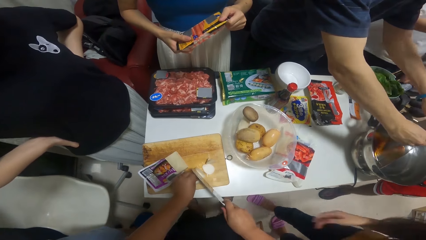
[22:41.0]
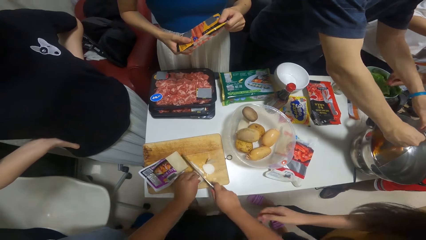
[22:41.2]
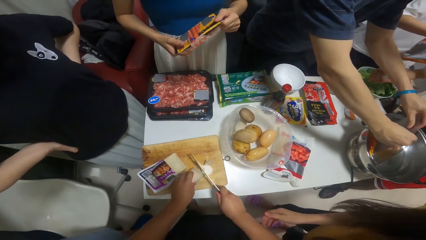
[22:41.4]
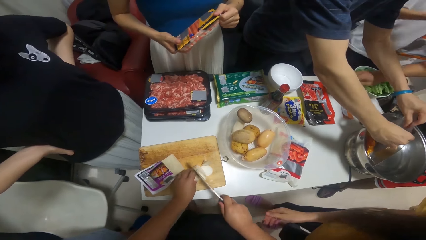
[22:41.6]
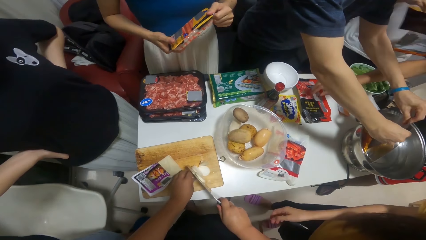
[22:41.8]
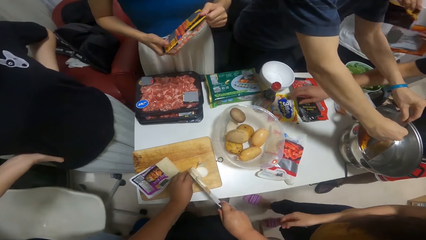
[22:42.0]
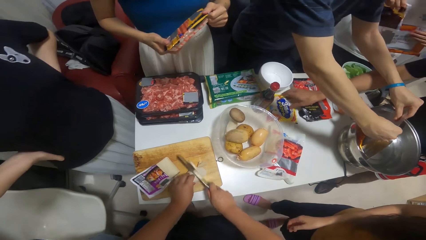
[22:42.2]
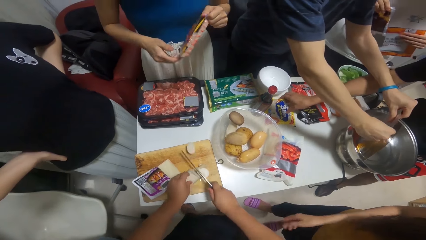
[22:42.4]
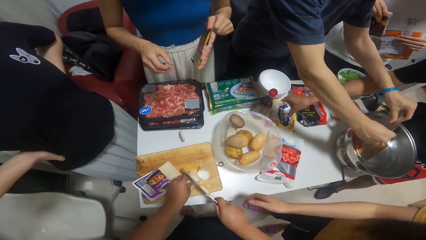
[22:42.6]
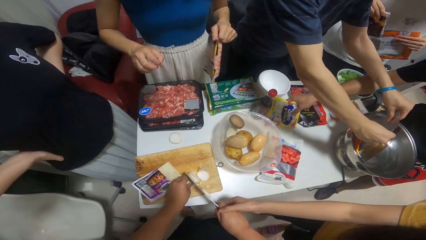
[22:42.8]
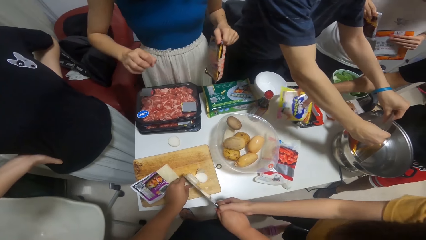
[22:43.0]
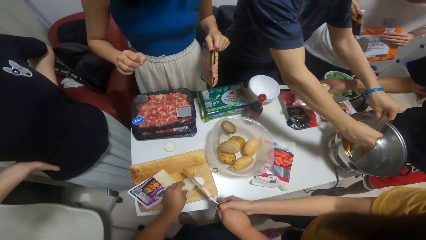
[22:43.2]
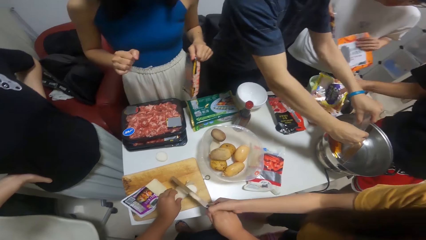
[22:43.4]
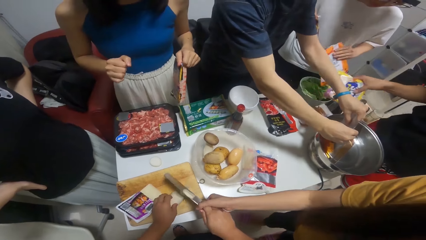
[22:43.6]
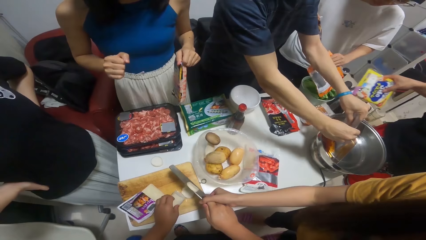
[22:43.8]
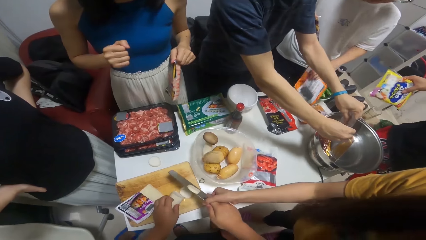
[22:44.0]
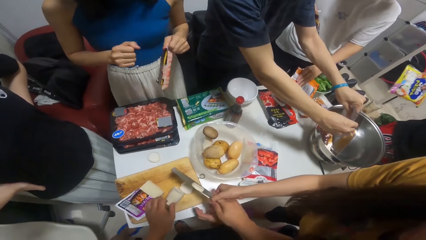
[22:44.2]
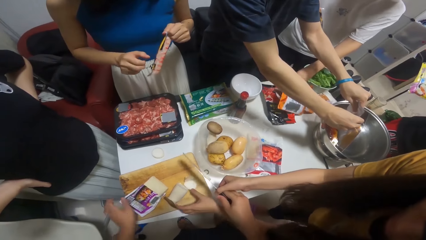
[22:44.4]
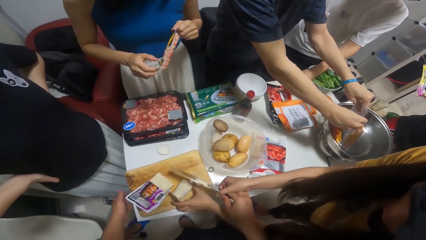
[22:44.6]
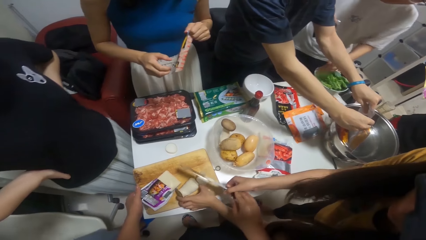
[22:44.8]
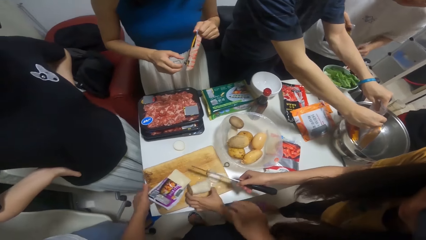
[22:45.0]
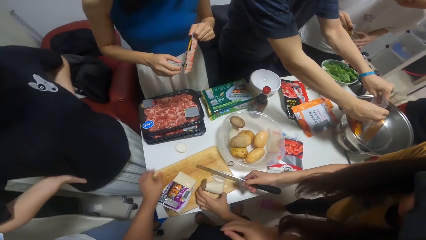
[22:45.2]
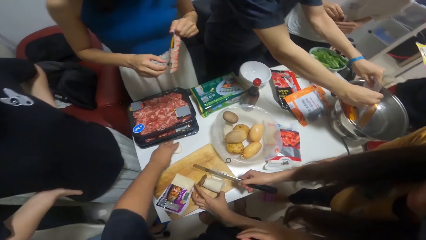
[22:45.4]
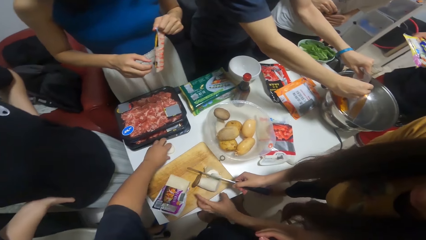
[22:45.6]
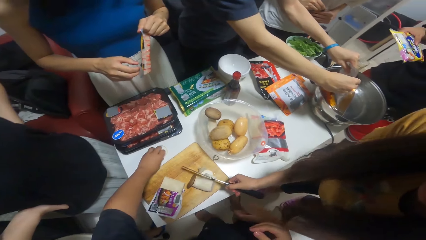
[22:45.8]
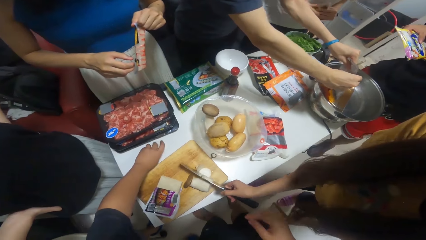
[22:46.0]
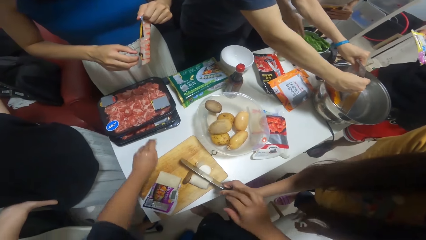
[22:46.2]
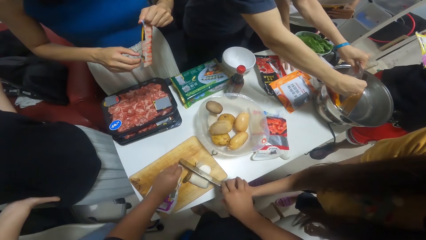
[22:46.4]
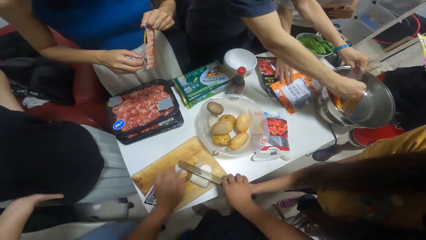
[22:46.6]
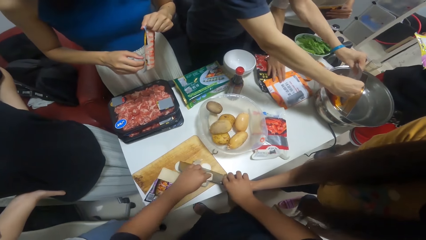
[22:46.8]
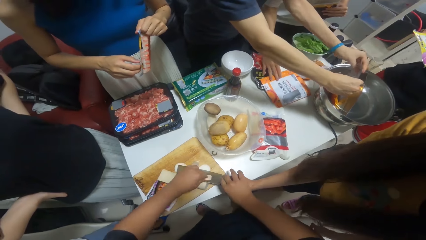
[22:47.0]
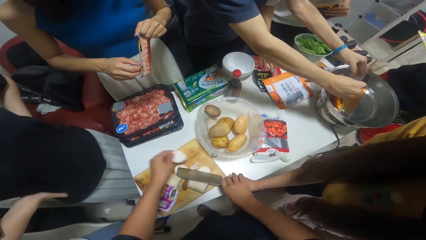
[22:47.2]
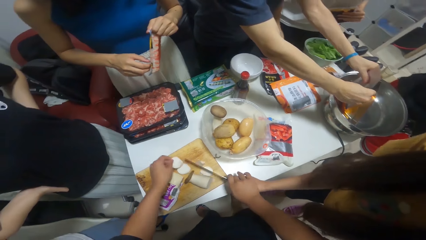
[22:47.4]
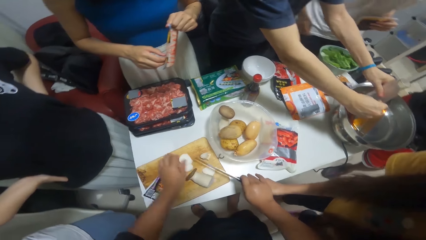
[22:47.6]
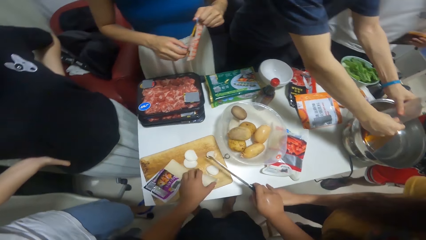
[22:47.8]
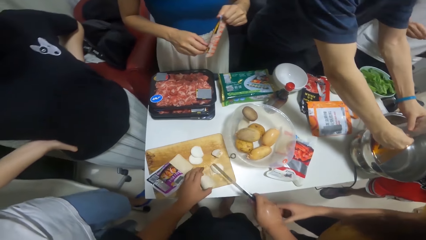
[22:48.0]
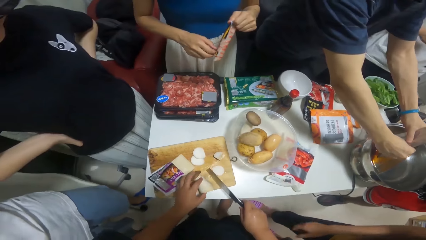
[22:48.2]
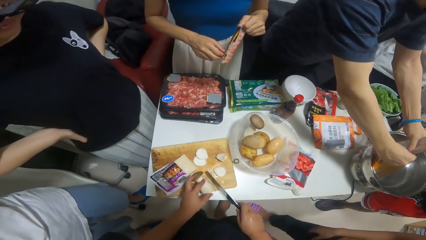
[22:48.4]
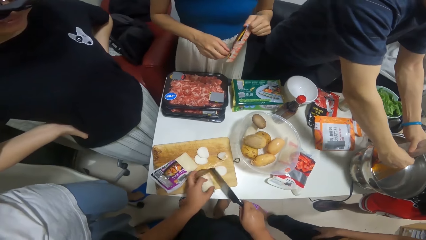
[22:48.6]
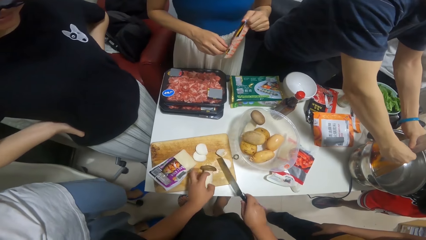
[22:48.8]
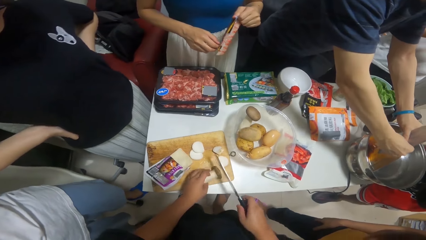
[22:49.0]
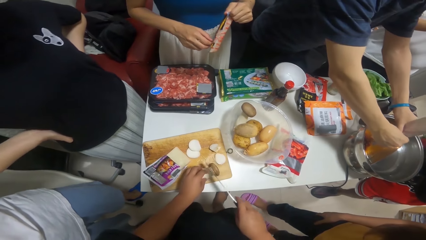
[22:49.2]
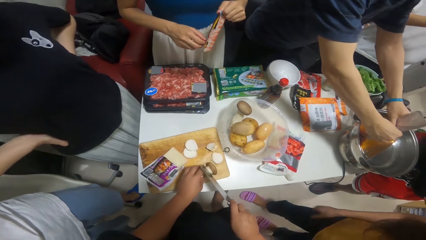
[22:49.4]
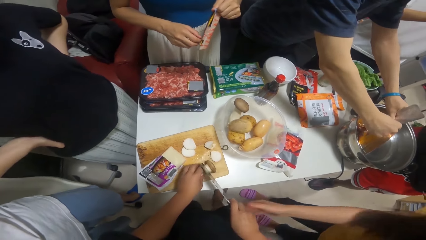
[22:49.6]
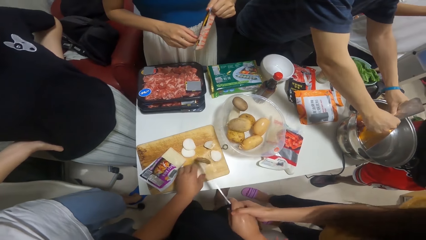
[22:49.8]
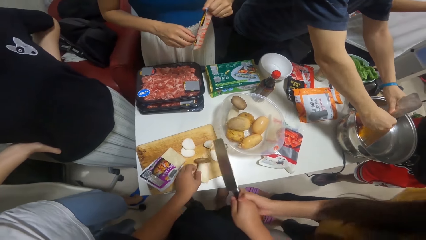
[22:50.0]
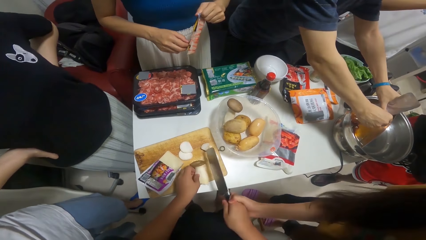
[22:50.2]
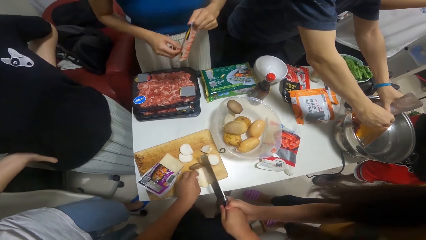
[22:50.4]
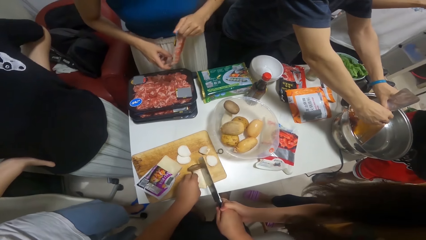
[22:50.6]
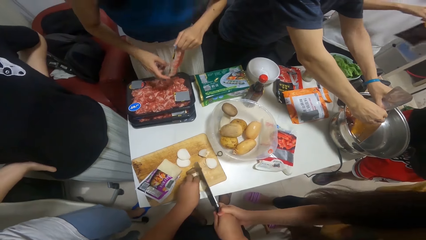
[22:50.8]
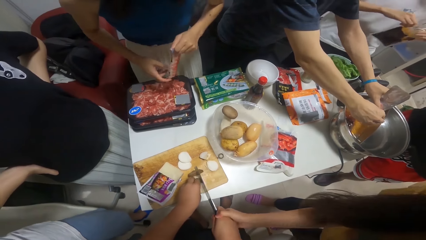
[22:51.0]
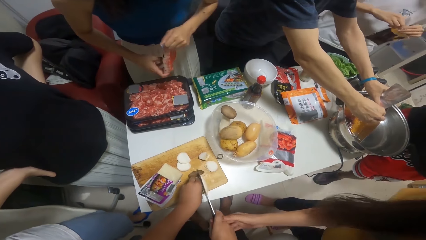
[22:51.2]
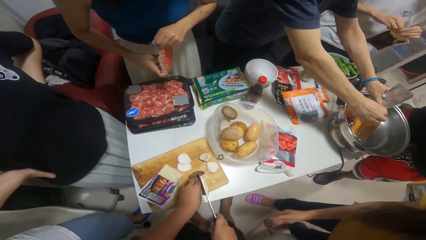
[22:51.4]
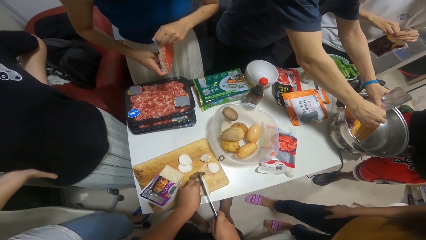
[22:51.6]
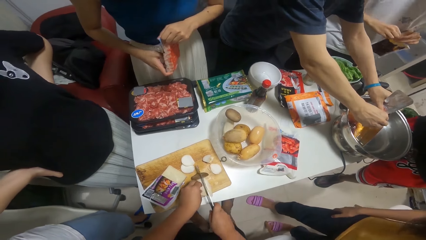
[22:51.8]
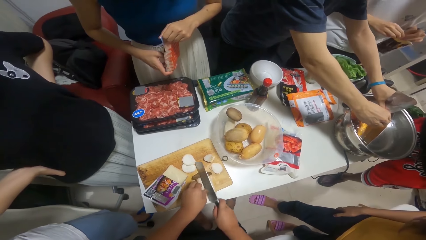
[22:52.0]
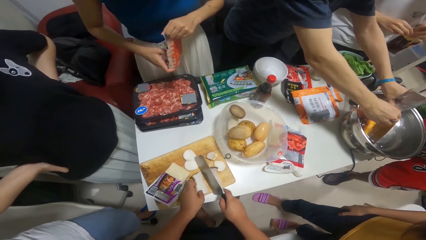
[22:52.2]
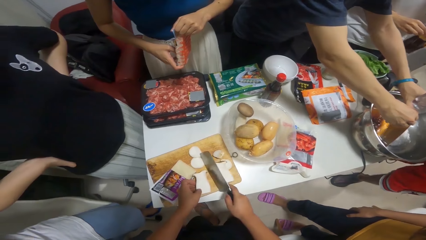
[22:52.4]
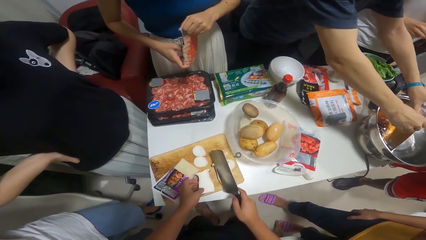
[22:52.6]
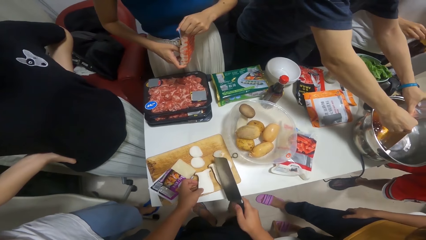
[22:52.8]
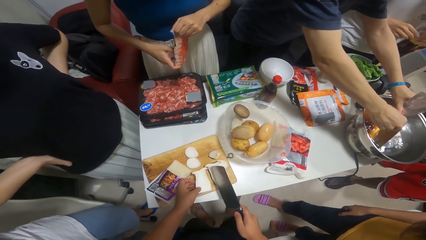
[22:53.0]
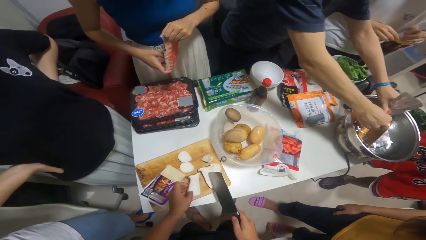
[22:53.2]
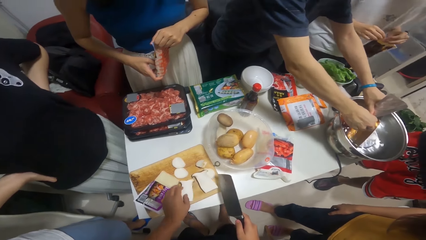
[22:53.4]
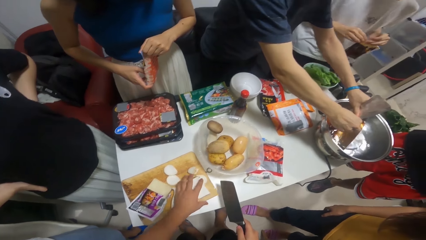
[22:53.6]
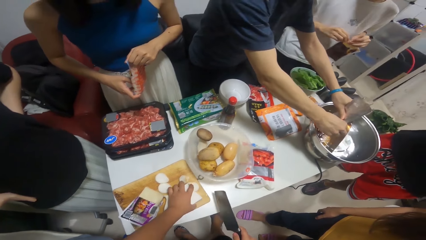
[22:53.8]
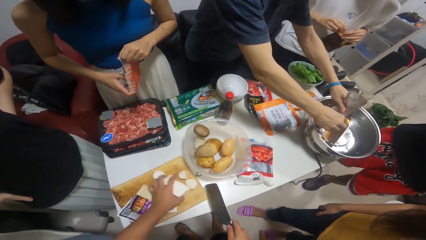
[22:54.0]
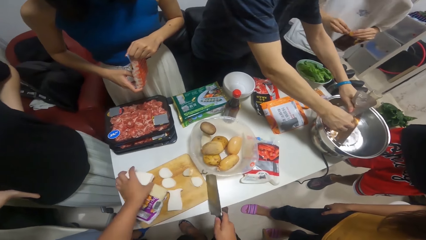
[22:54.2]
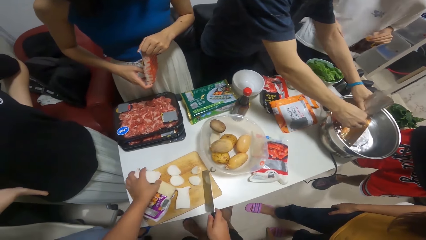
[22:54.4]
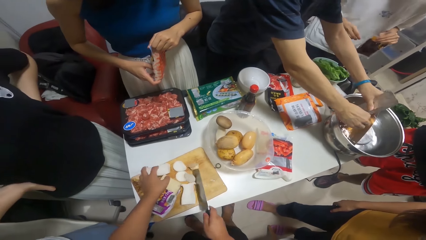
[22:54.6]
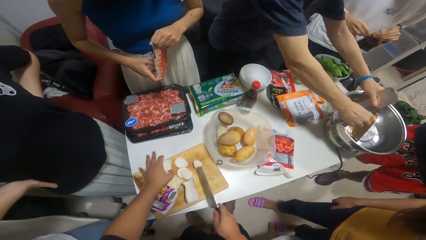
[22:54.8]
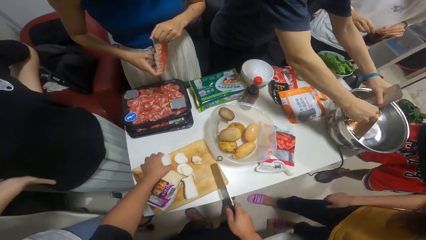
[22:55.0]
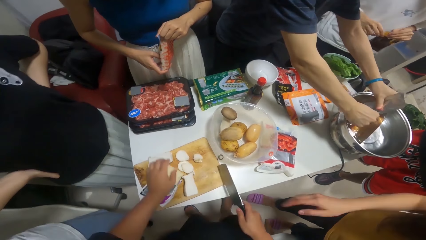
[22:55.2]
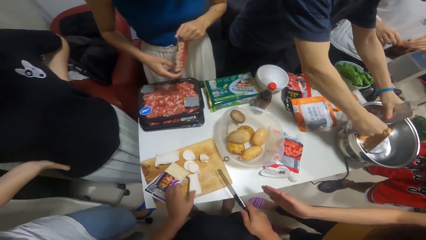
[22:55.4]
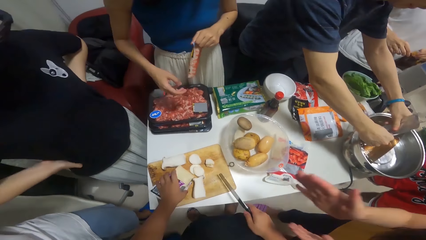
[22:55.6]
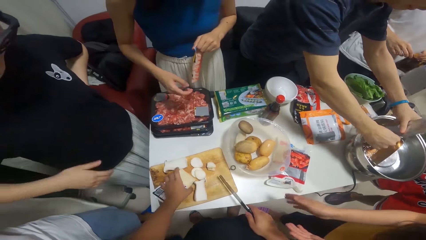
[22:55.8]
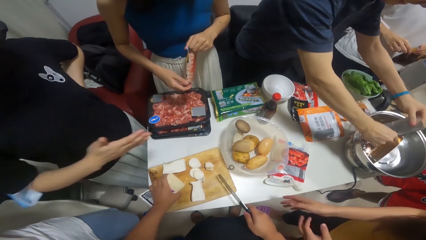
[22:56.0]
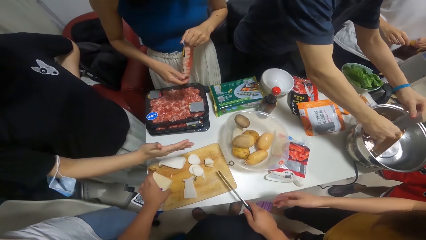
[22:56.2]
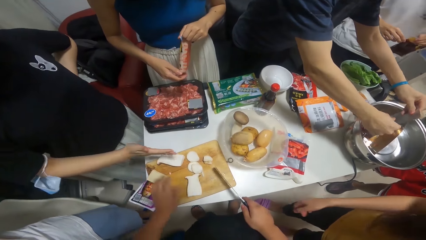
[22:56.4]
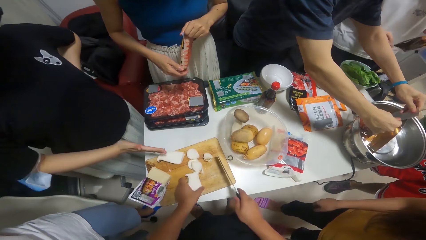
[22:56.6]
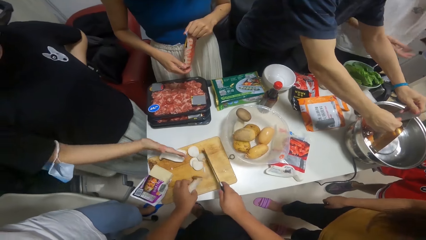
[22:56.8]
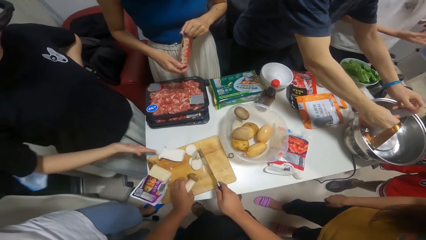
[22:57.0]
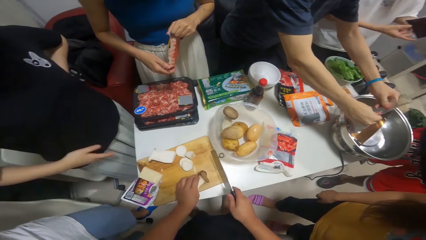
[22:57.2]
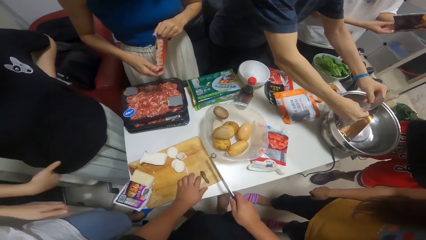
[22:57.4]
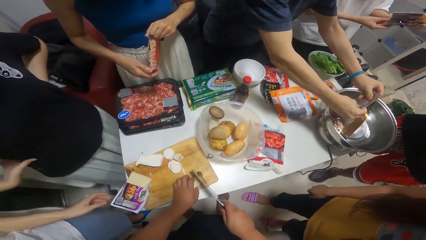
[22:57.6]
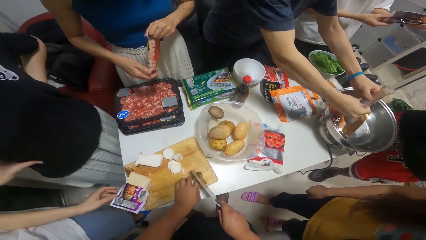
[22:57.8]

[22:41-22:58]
A woman collects the knife and potato from the camera wearer with her hands. Another woman holds the camera wearer with her right hand. Another woman holds the pack of hot dog in her hands. Another woman points at the potatoes on the table with her right hand.
